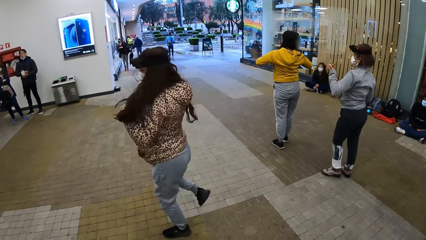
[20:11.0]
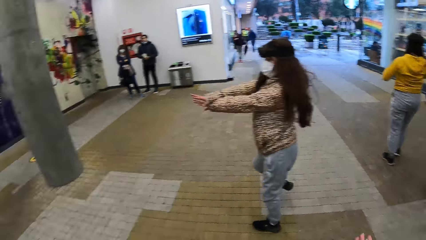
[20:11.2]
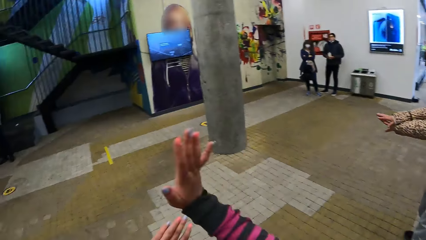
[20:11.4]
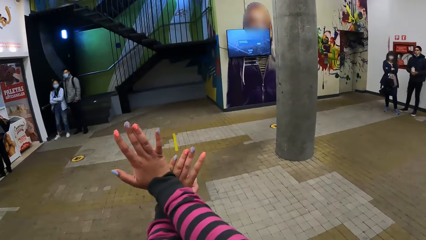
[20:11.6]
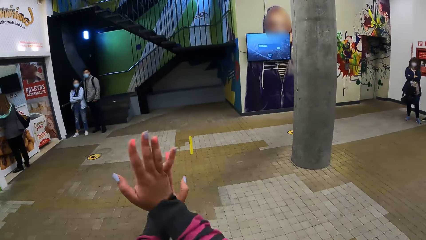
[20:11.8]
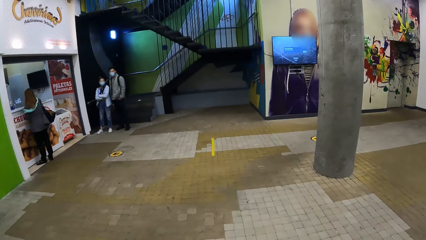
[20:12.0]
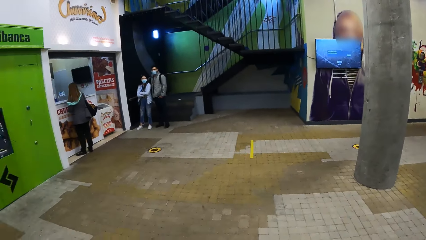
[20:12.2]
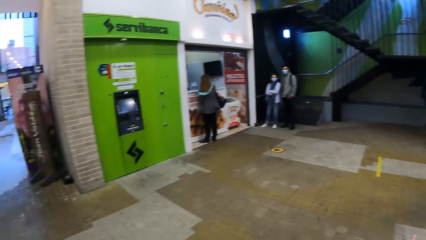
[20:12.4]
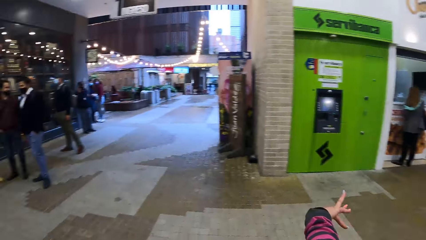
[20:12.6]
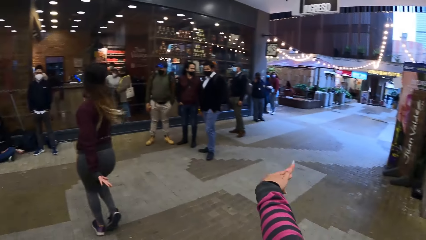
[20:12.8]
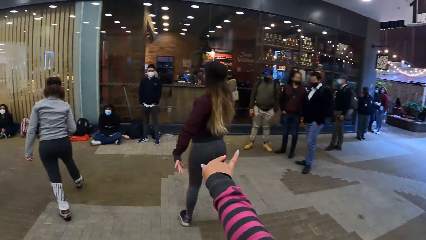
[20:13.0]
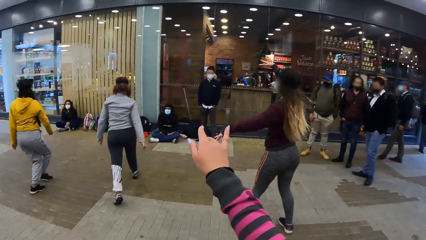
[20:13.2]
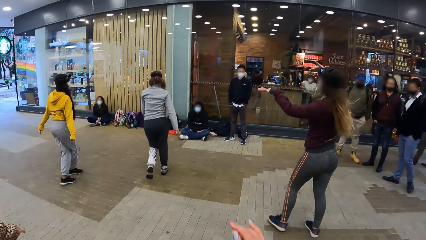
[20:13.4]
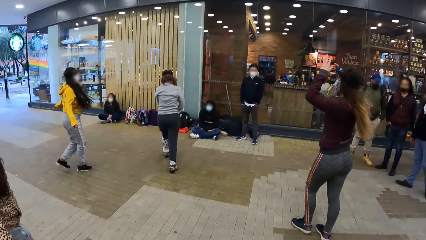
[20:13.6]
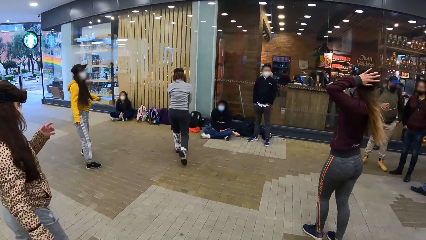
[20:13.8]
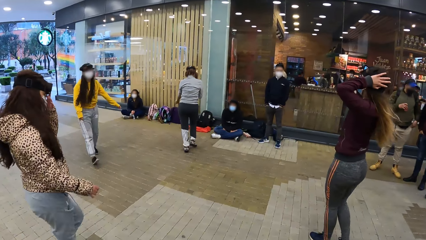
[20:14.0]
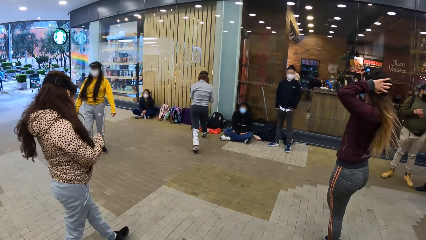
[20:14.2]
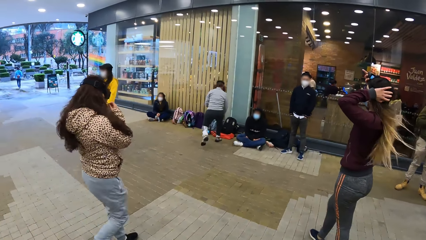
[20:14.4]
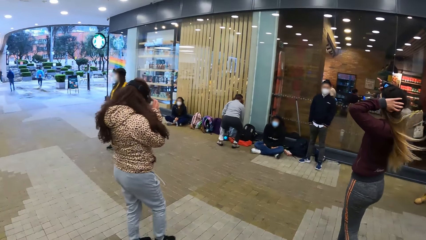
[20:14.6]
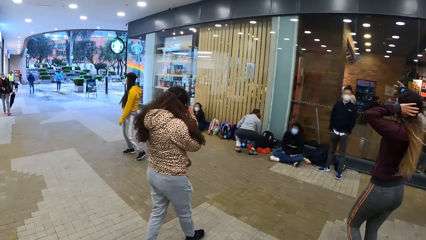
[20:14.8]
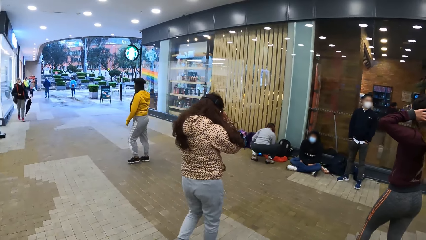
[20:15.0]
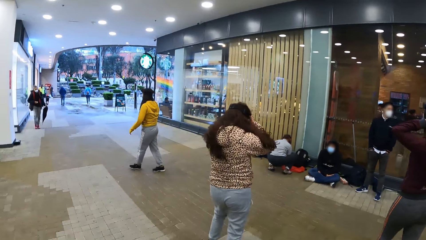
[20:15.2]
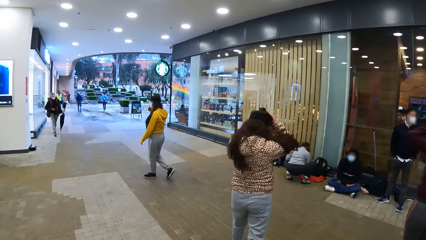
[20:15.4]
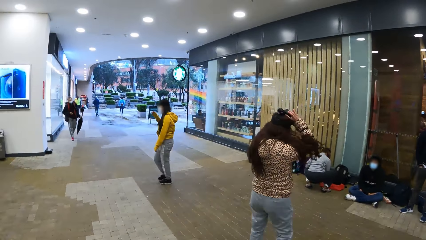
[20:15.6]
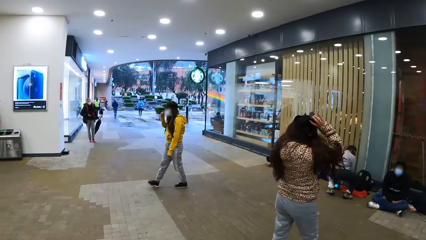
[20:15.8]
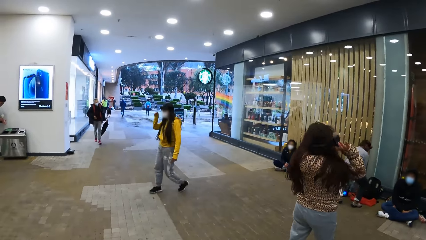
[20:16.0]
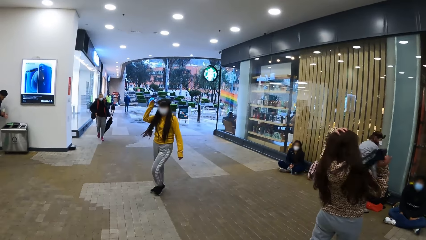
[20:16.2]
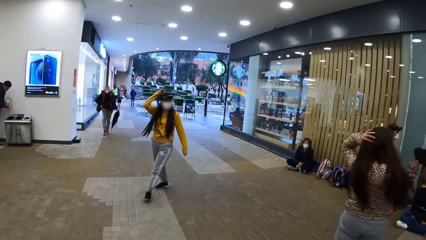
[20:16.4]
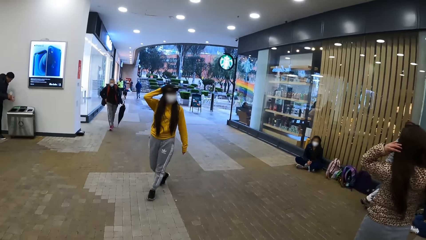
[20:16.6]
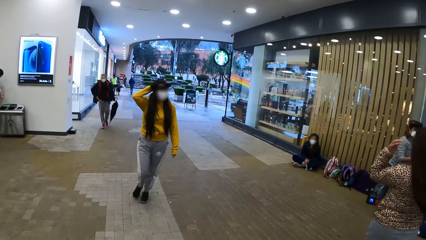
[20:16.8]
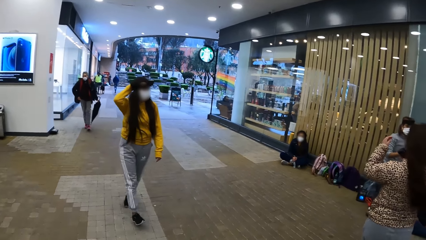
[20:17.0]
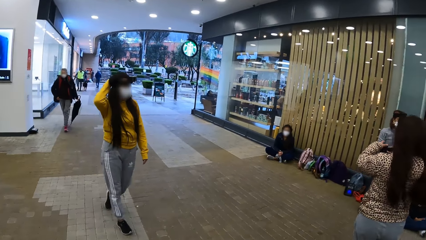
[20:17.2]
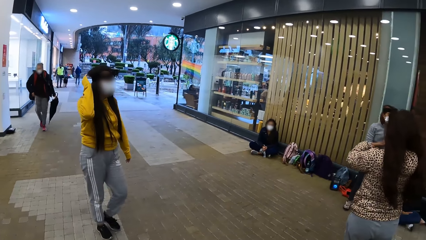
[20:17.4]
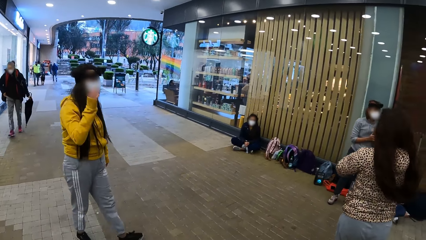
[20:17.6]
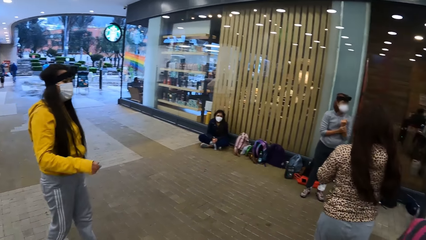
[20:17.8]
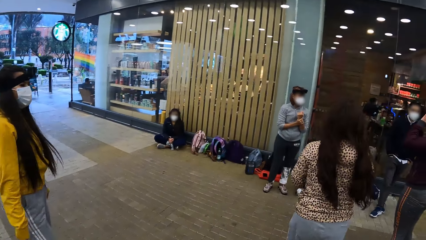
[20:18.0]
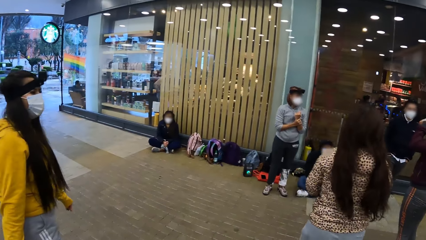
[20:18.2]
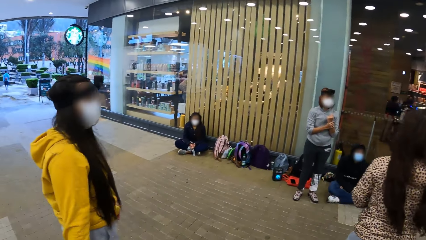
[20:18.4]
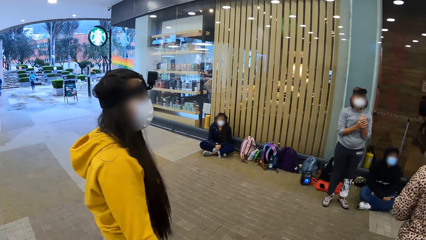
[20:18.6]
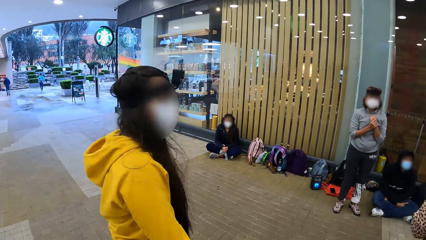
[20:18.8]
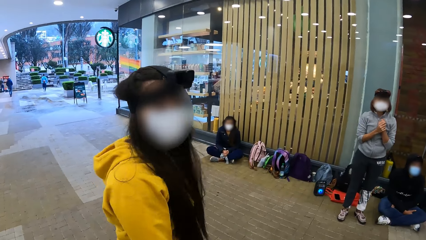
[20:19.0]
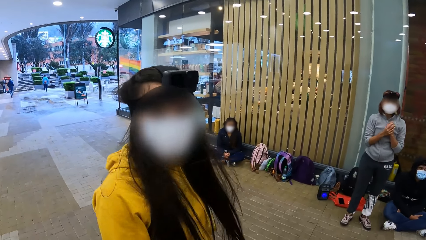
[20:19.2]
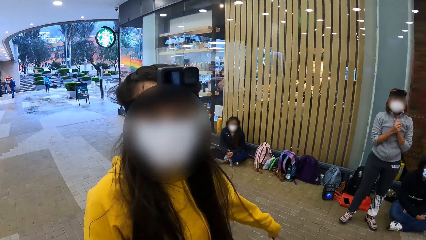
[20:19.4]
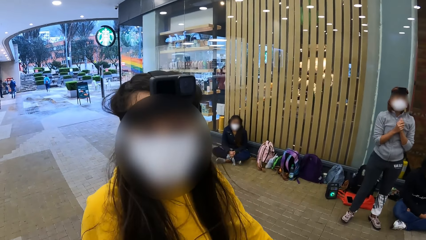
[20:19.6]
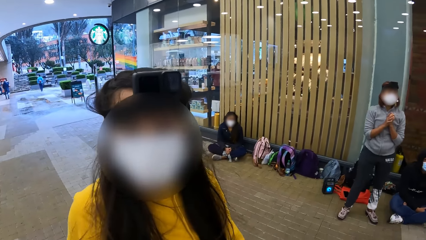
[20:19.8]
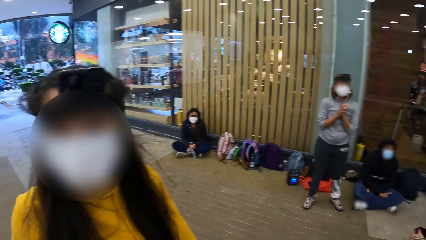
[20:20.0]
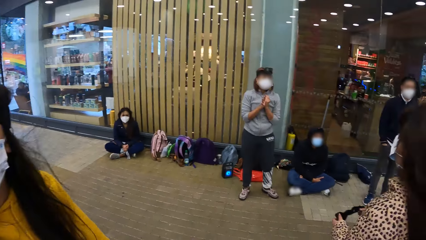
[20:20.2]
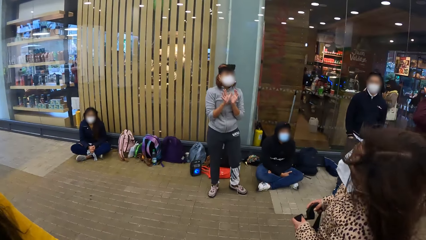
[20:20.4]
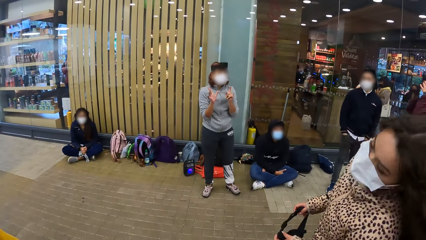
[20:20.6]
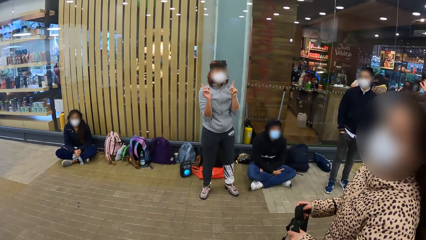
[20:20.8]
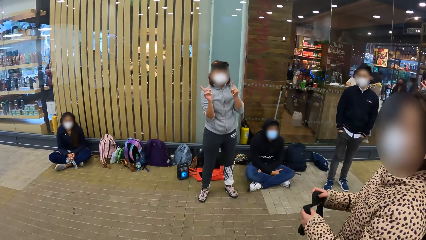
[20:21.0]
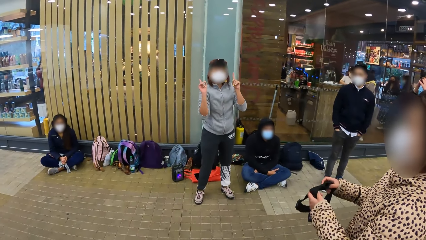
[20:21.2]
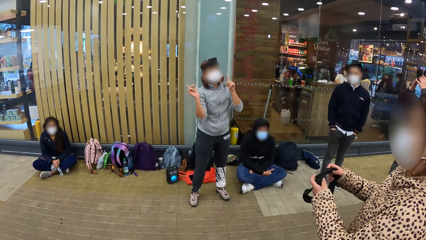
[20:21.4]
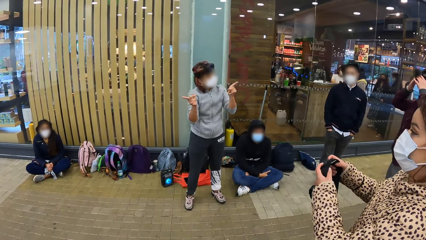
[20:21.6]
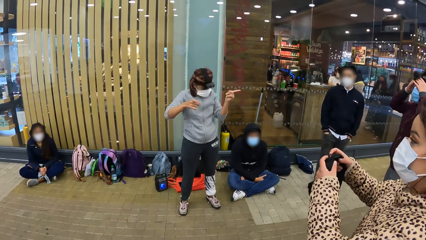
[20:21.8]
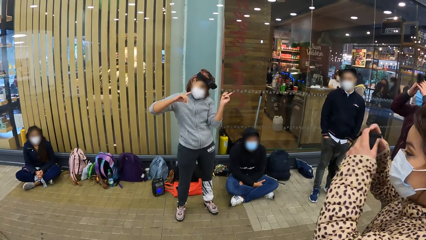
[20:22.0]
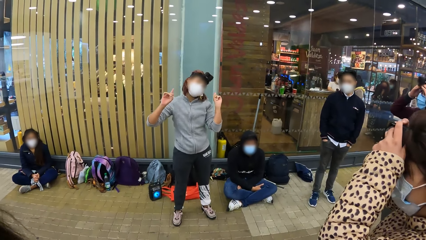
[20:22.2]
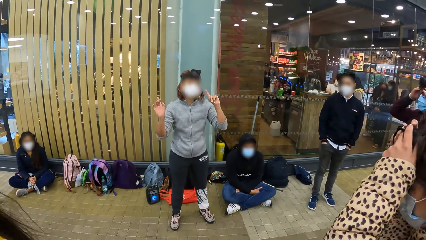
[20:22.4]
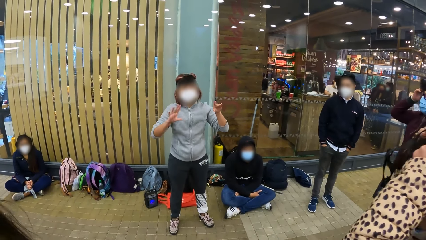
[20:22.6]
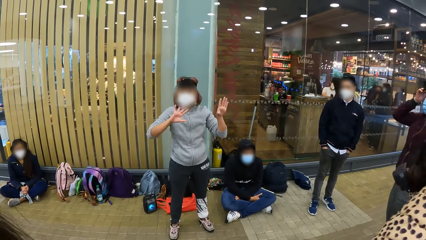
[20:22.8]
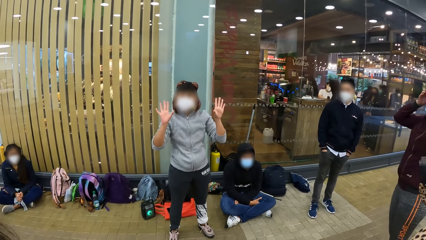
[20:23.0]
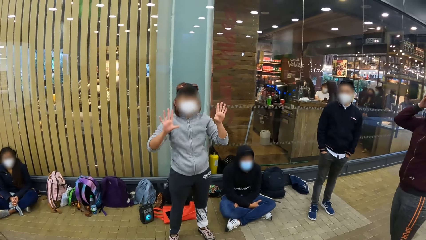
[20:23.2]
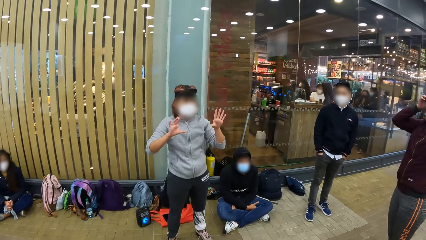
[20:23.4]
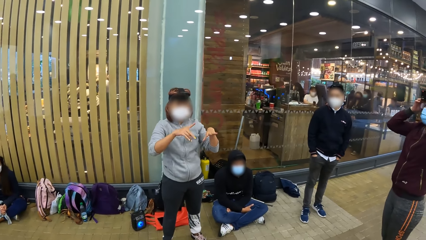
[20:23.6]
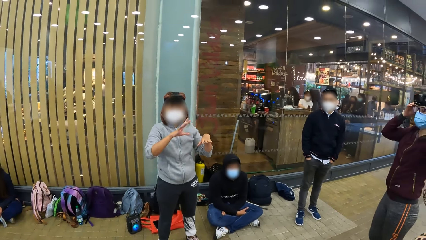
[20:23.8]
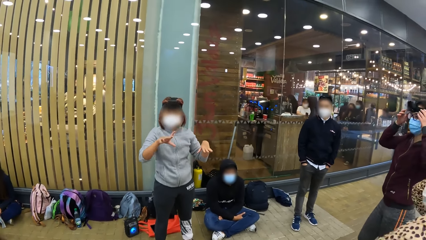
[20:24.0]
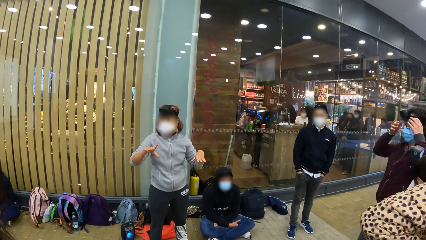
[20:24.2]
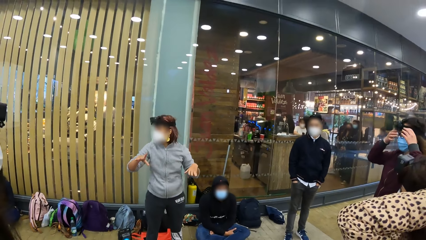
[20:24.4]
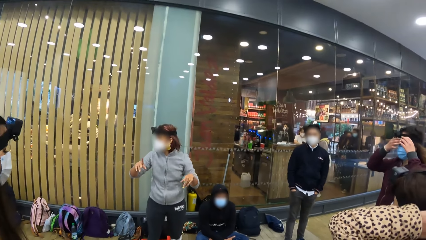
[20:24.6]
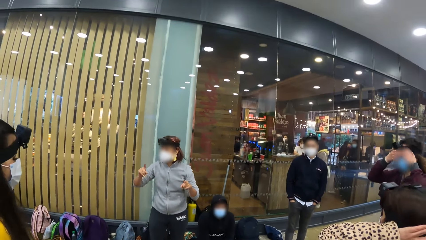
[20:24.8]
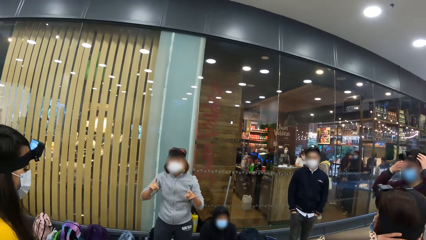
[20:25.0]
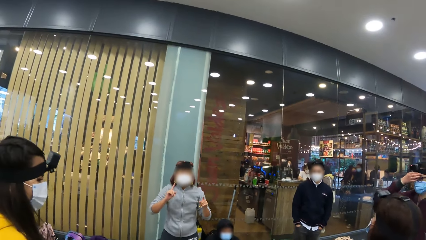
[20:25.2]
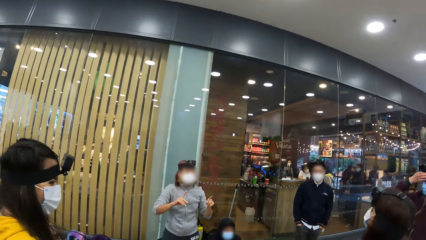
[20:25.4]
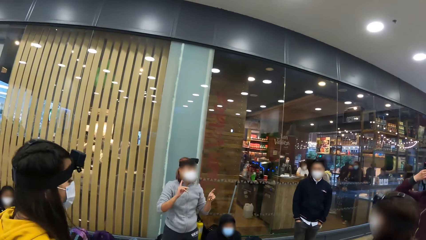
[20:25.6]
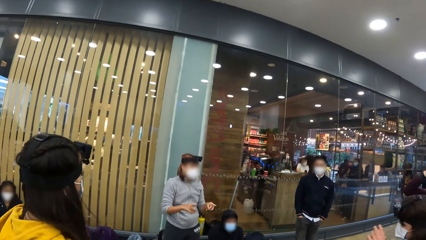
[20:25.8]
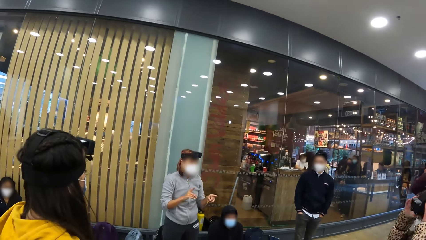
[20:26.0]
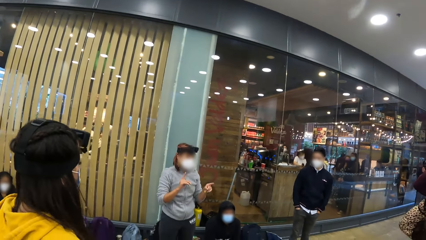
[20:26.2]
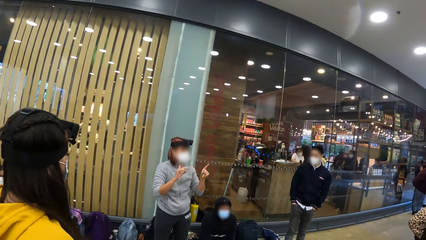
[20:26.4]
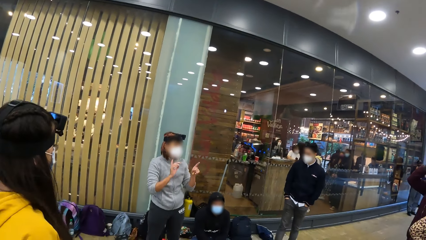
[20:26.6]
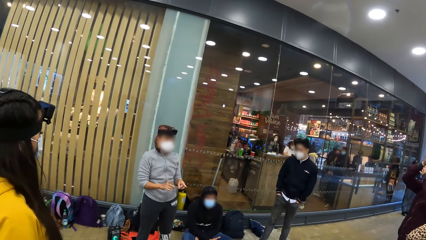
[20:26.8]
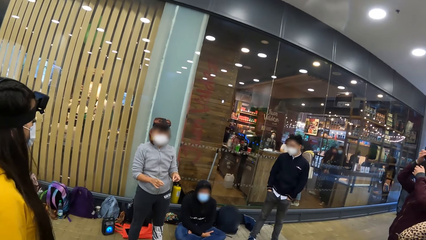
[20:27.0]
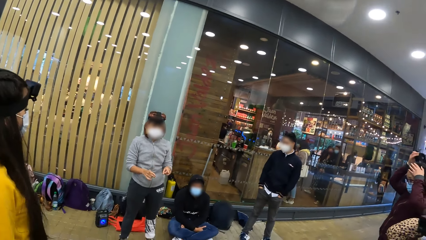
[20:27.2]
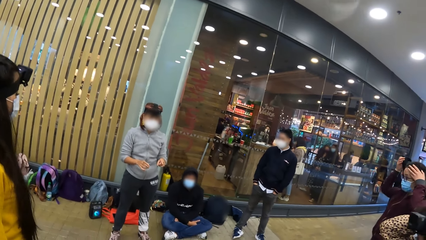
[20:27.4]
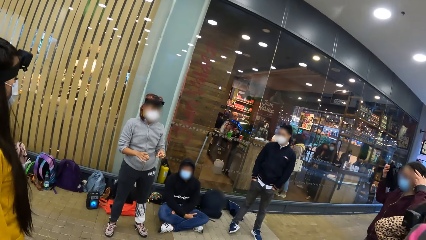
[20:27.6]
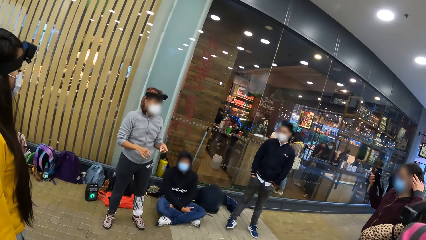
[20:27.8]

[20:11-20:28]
The woman walks towards a bag on the ground. The woman bends towards the bag on the ground. Another woman arranges her hair with both hands. A third woman removes the camera on her head with her right hand. The first woman rises from the bag on the ground. A fourth woman touches her hair with her right hand. The fourth woman removes her right hand from the hair. The camera wearer walks in the building. They talk to a woman. The first woman gestures to the third woman, the fourth woman, the second woman and the camera wearer with her hands. The third woman wears the camera in her hands on her head. The second woman adjusts the camera on her head with both hands.
